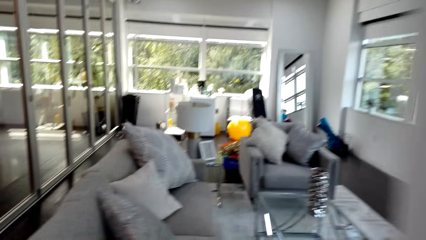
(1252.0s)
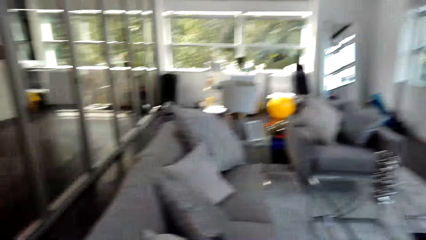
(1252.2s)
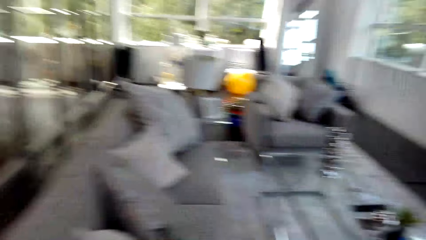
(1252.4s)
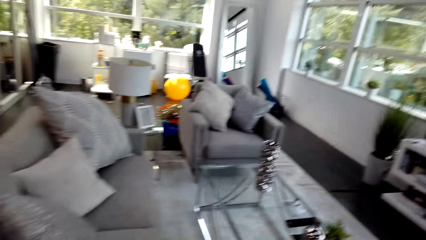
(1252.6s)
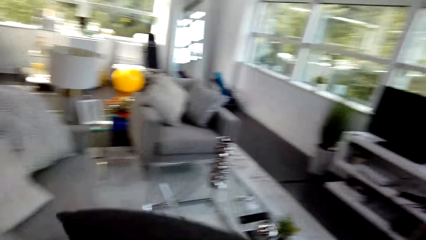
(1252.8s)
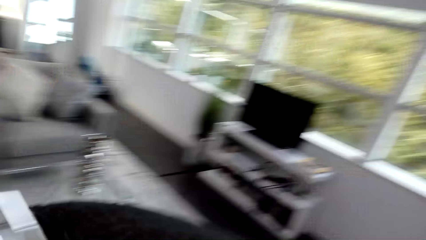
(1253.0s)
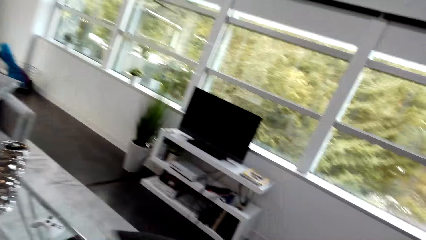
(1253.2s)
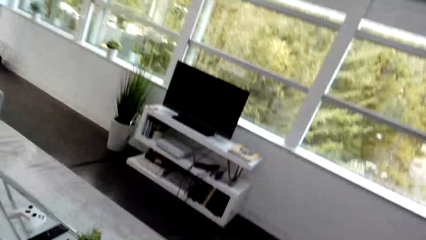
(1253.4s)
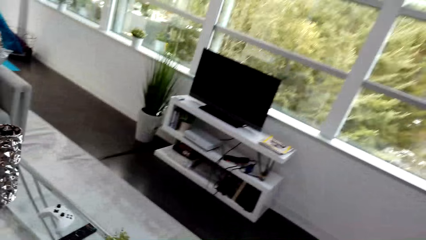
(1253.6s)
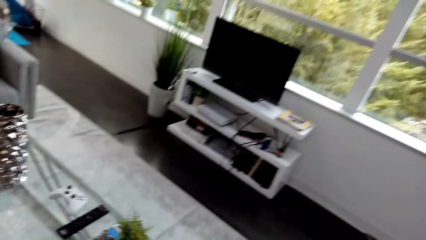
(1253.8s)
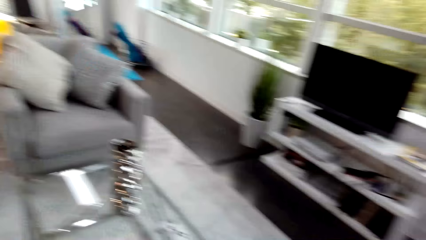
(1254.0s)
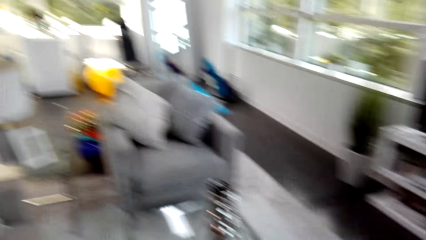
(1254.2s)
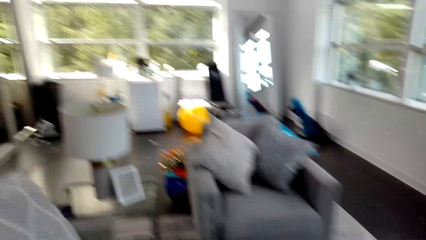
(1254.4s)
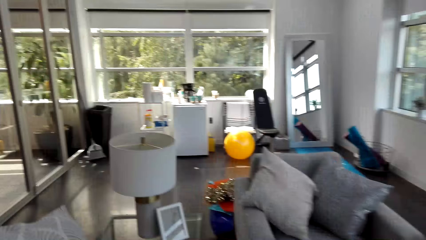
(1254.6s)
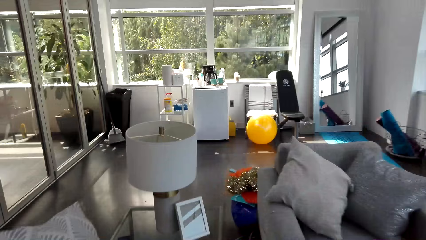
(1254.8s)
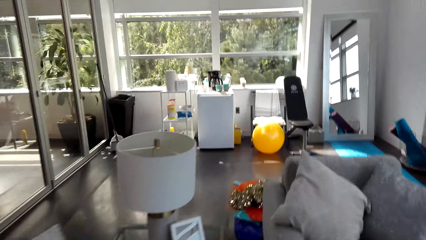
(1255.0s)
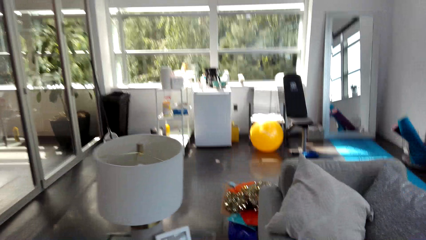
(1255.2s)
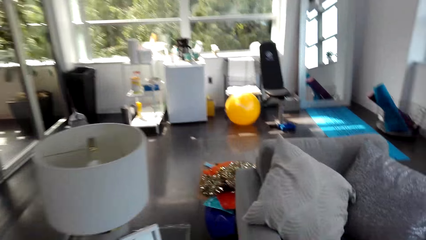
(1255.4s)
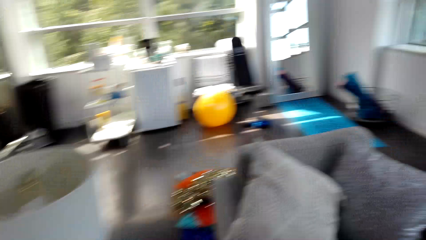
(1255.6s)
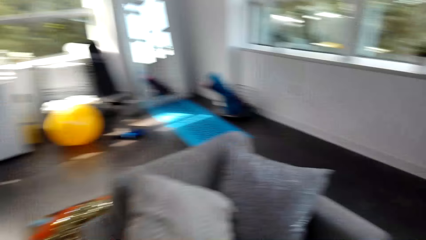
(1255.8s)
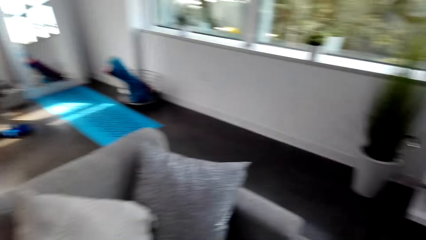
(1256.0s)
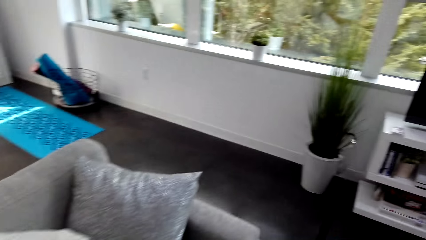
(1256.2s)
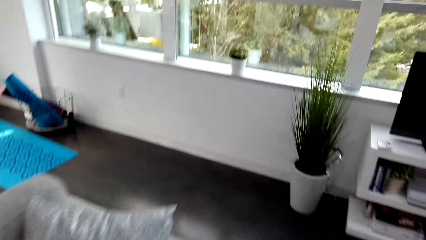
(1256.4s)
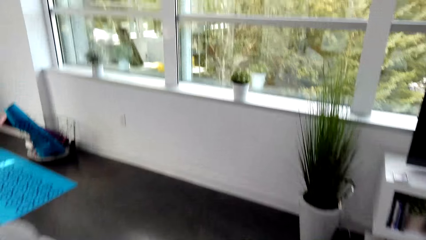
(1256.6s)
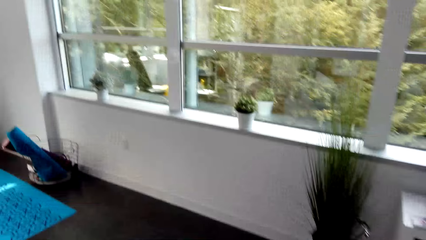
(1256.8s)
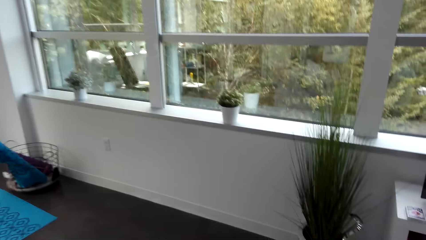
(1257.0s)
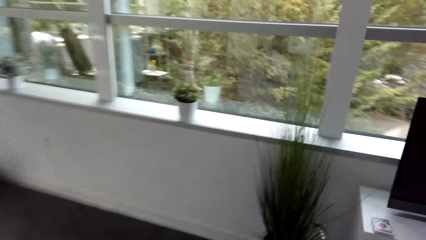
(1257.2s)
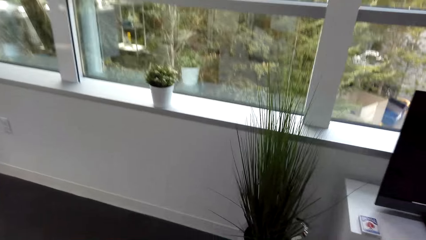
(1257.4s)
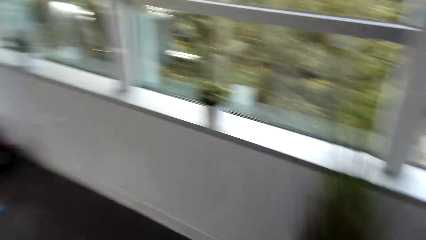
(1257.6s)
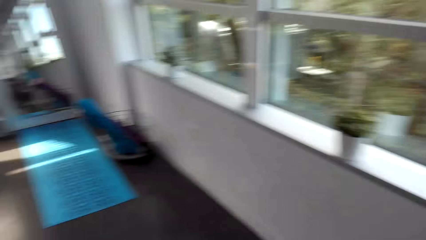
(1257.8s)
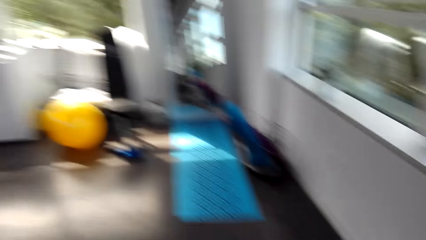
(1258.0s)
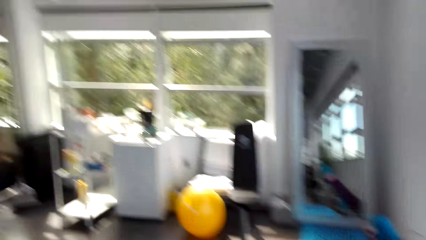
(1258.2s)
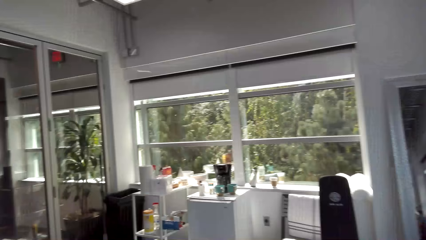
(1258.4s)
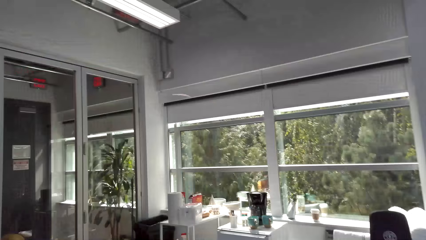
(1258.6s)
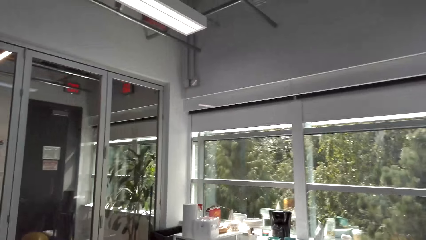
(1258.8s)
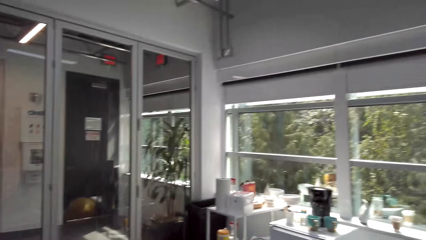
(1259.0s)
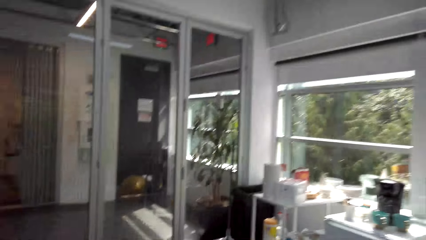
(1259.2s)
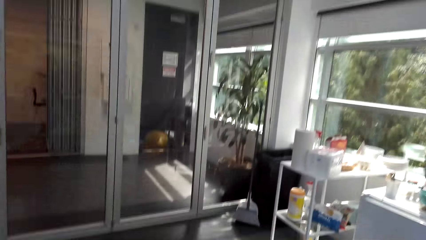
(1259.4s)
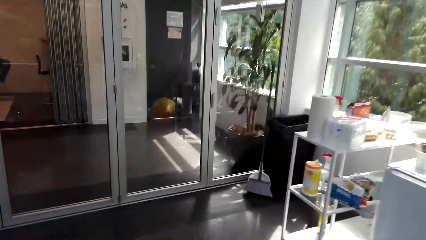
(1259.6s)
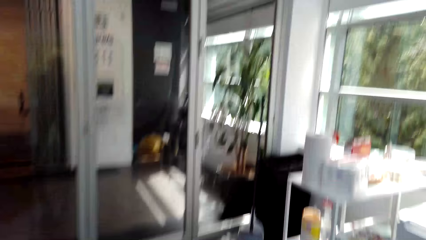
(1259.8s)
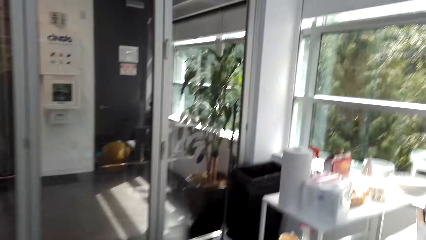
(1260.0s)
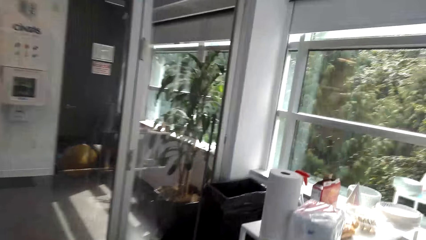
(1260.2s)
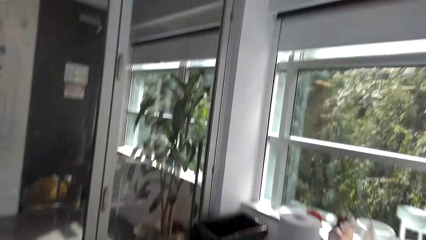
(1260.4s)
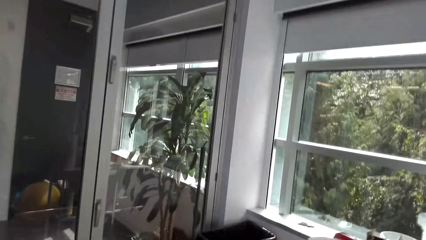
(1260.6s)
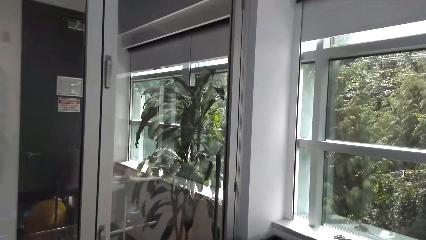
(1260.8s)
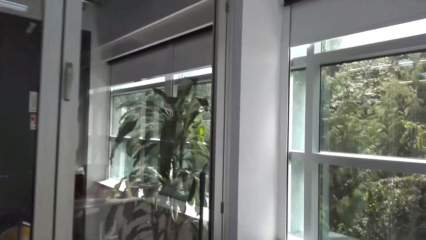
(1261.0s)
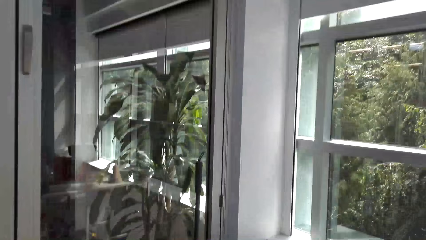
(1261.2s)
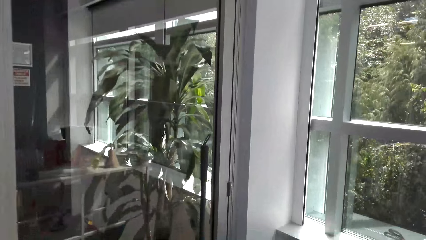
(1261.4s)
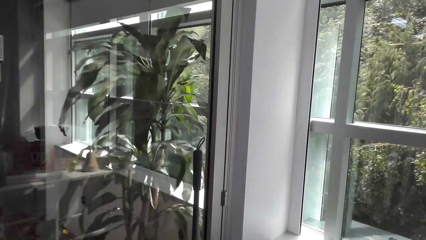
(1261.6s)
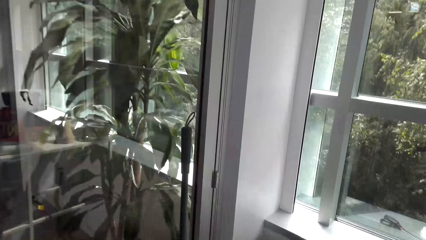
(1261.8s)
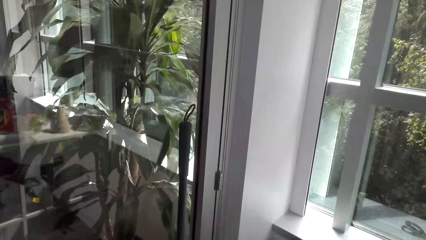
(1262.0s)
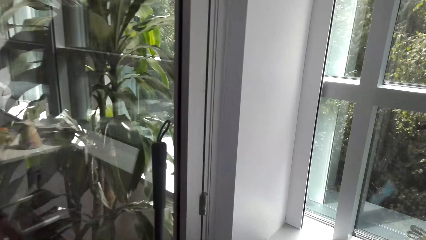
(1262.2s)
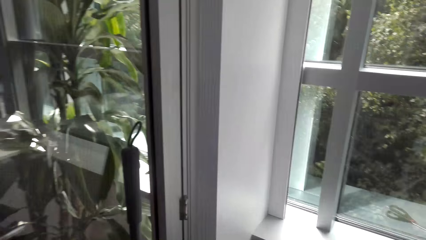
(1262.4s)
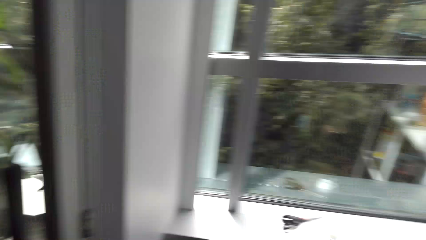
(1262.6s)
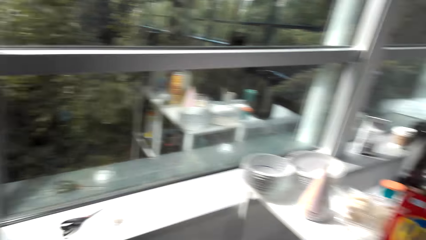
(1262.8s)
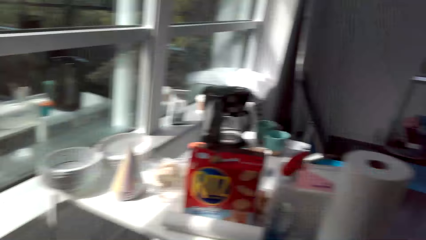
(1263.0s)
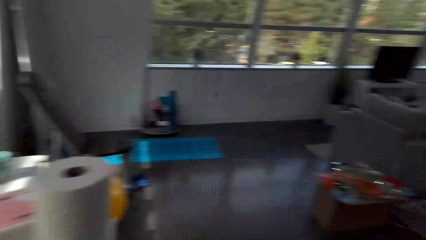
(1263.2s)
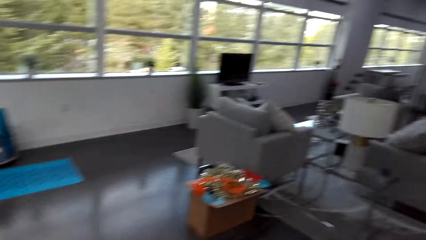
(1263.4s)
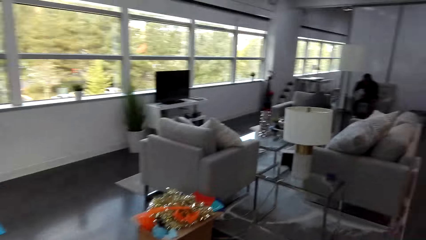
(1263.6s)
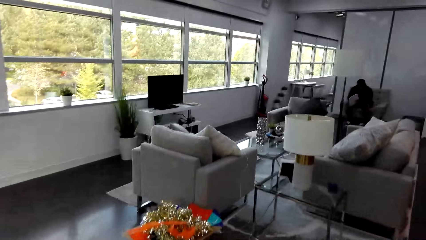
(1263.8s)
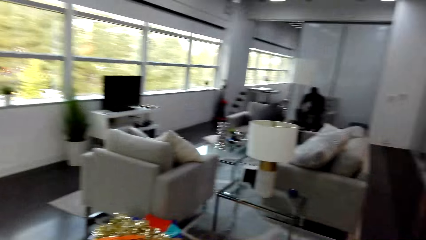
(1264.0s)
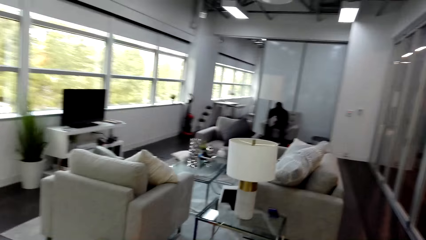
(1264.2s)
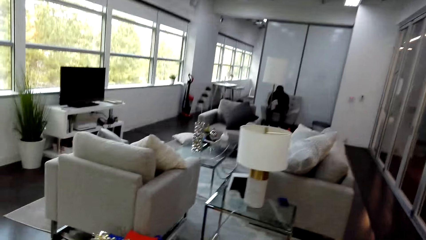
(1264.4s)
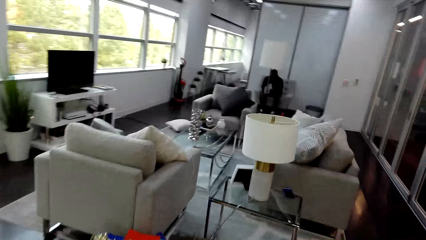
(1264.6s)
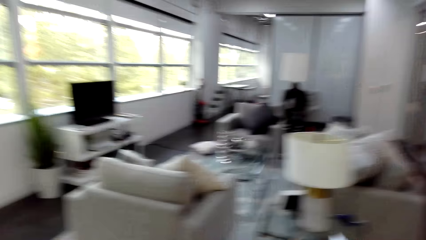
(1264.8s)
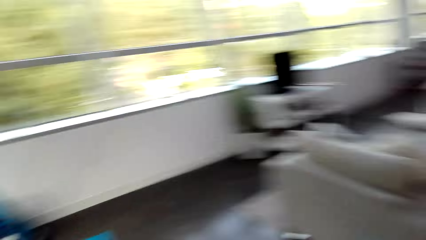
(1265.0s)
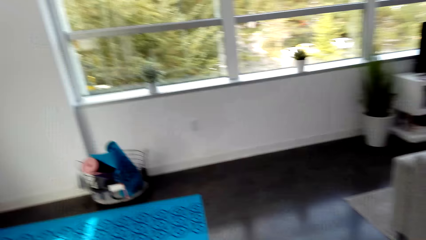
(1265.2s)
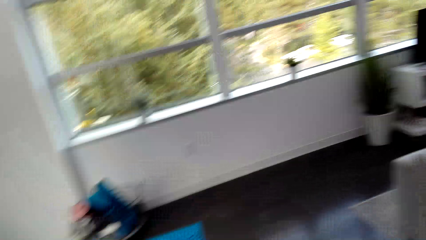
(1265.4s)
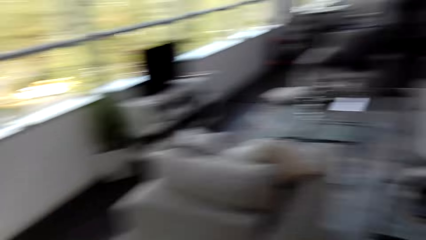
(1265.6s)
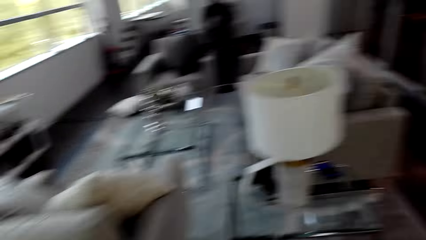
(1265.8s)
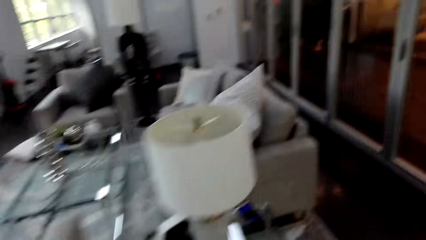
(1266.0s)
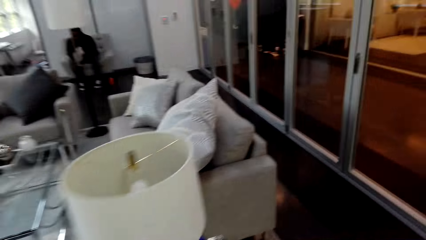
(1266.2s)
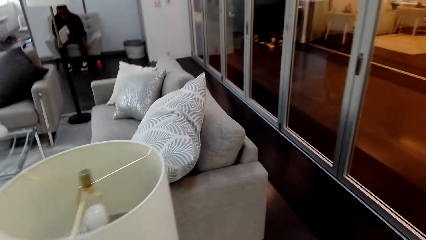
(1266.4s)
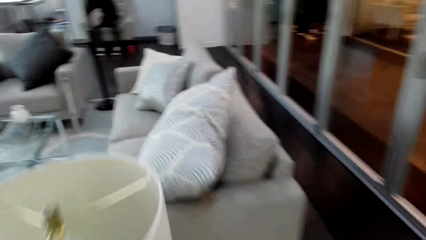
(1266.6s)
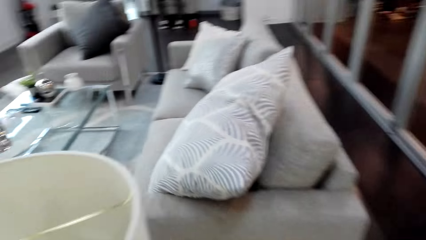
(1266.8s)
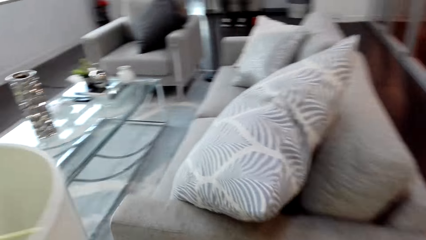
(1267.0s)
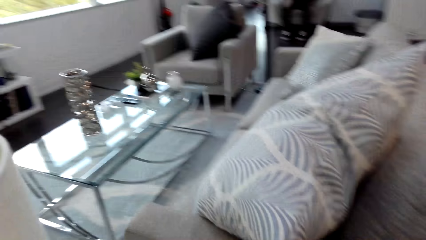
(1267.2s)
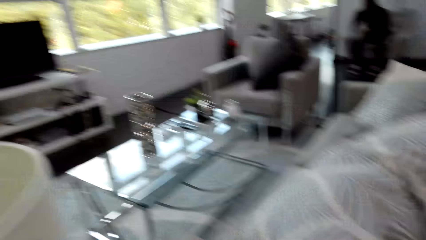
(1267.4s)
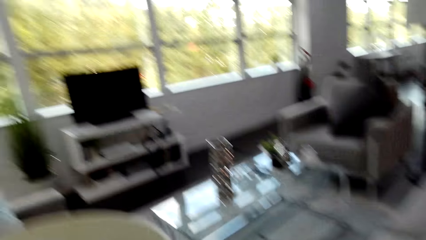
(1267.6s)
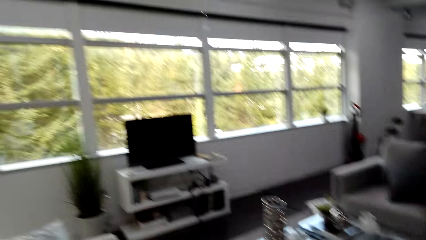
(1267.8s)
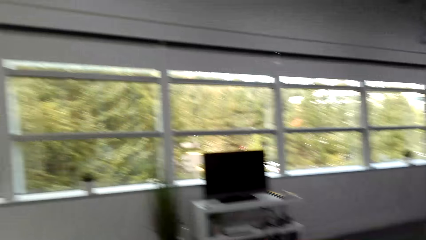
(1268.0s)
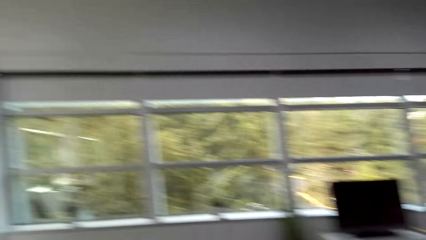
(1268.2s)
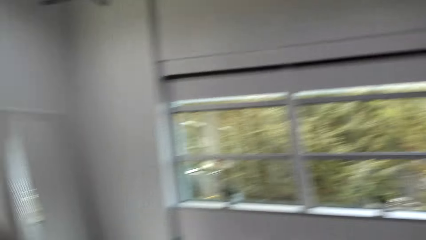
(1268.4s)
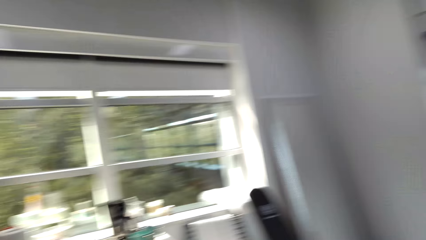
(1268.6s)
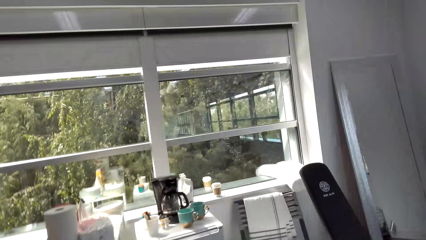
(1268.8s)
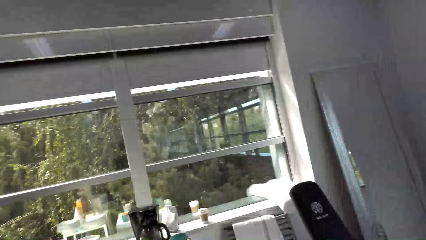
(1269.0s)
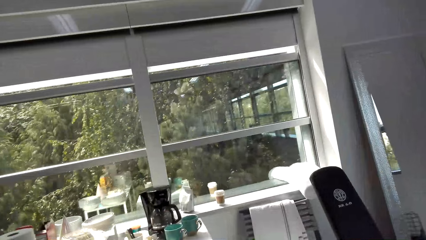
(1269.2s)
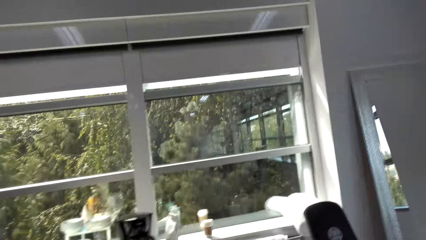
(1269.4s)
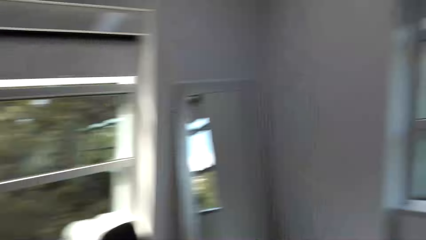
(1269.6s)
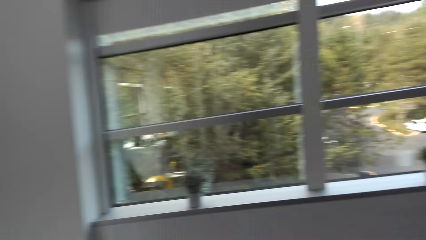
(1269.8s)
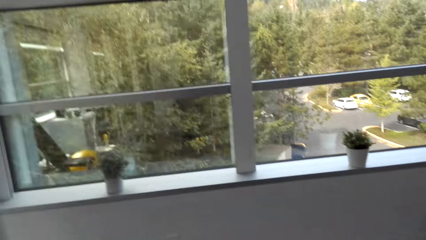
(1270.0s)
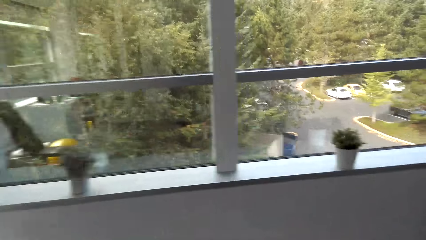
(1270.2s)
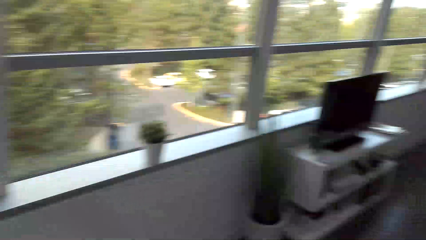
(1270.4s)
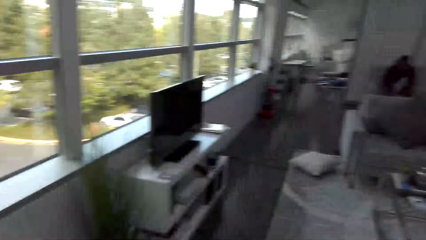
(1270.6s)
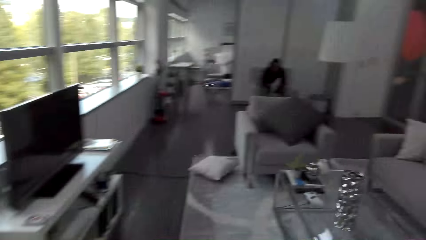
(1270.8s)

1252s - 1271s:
The camera wearer puts a throw pillow down. They walk to the rack. They dump something. They turn around. They walk back and converse with a man.
